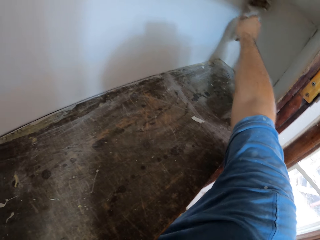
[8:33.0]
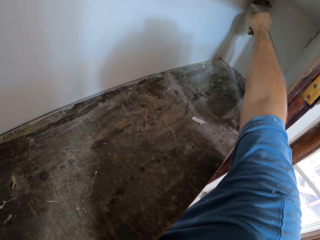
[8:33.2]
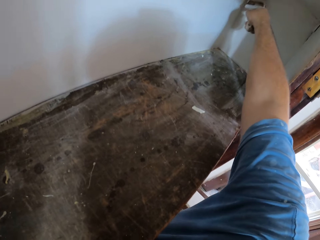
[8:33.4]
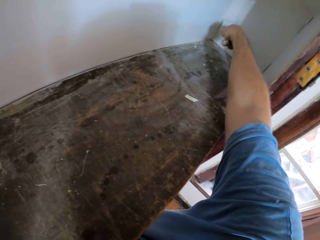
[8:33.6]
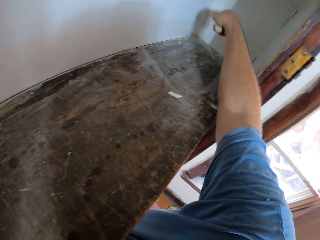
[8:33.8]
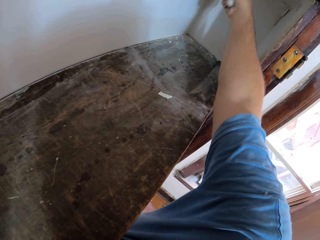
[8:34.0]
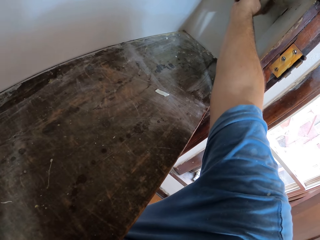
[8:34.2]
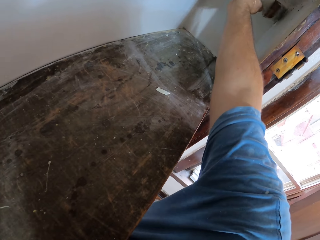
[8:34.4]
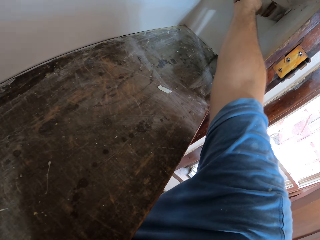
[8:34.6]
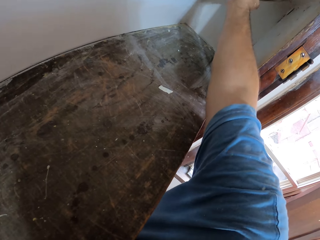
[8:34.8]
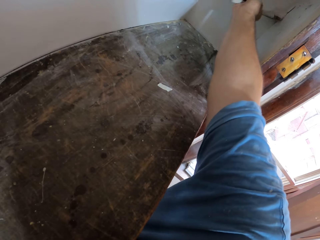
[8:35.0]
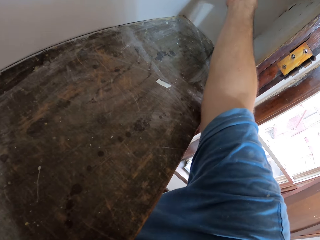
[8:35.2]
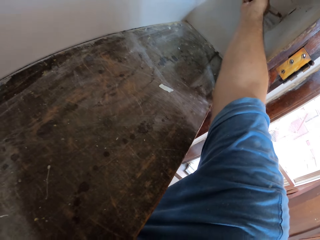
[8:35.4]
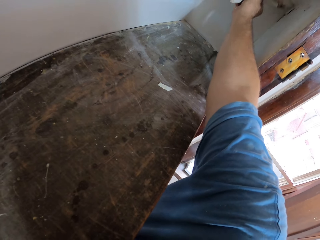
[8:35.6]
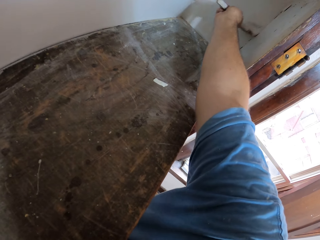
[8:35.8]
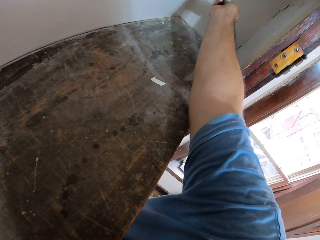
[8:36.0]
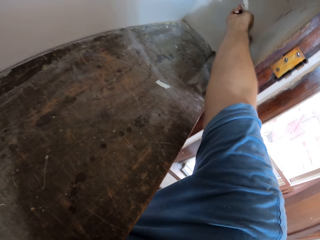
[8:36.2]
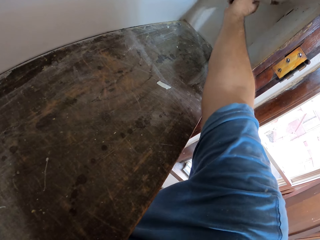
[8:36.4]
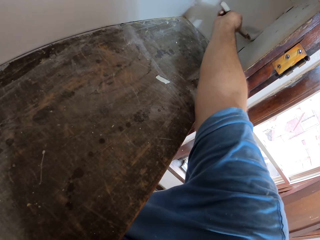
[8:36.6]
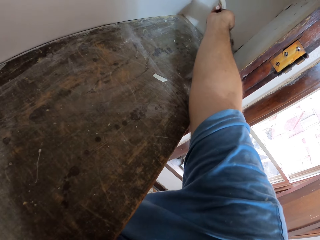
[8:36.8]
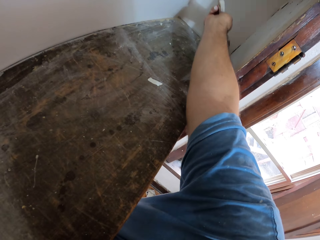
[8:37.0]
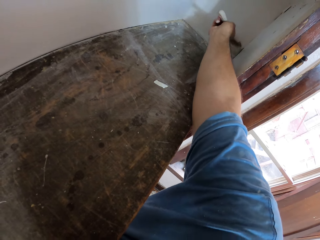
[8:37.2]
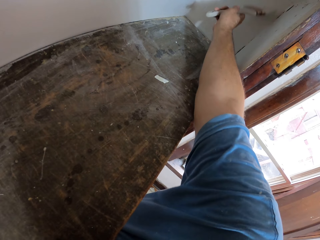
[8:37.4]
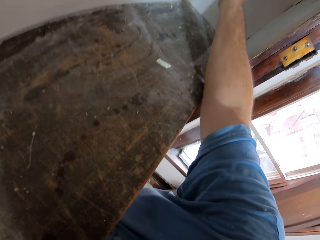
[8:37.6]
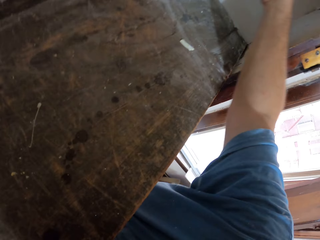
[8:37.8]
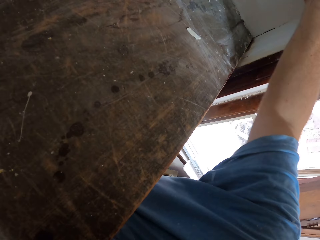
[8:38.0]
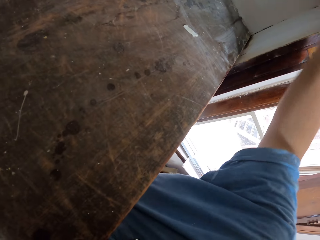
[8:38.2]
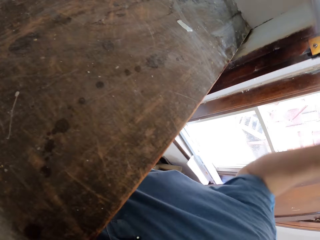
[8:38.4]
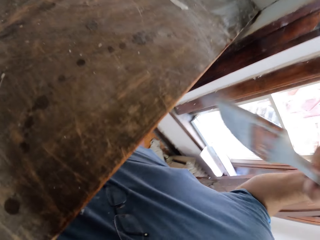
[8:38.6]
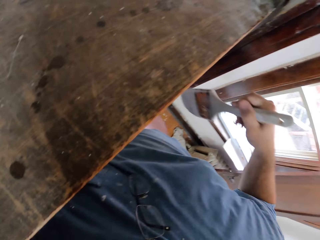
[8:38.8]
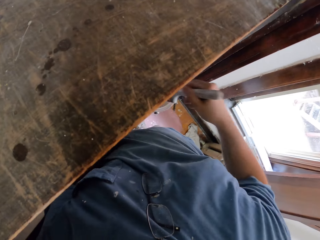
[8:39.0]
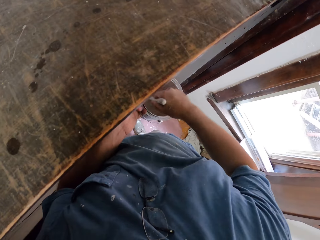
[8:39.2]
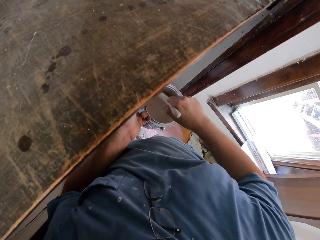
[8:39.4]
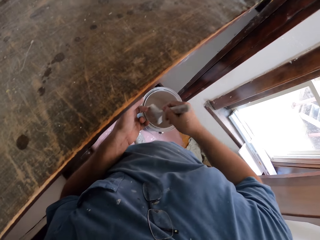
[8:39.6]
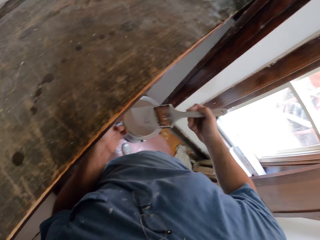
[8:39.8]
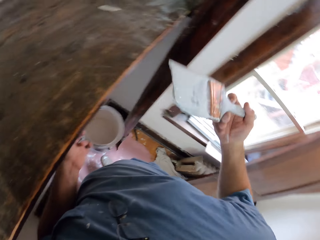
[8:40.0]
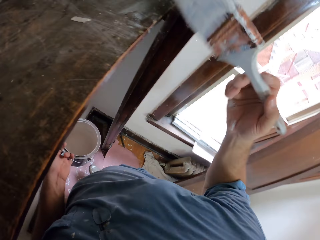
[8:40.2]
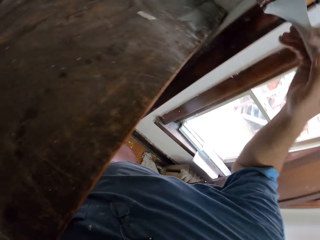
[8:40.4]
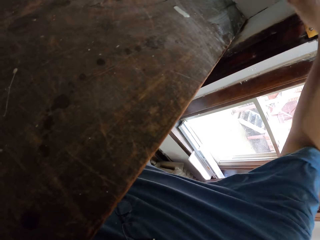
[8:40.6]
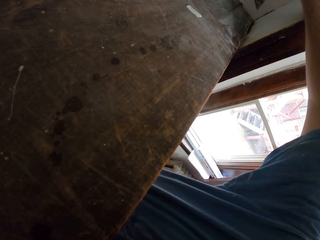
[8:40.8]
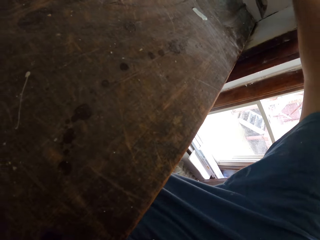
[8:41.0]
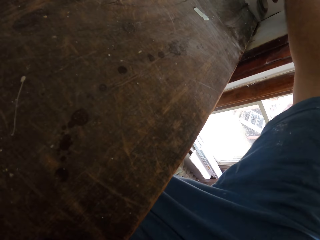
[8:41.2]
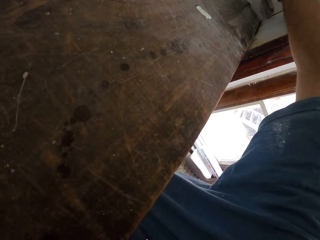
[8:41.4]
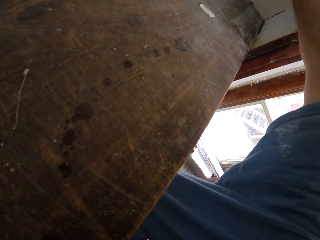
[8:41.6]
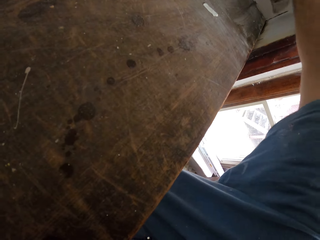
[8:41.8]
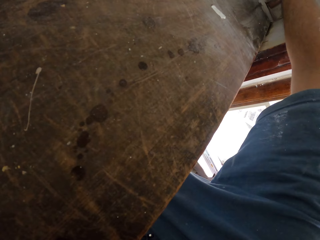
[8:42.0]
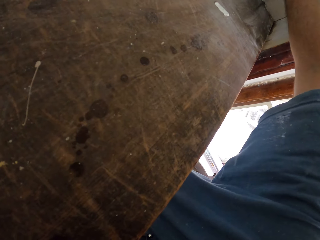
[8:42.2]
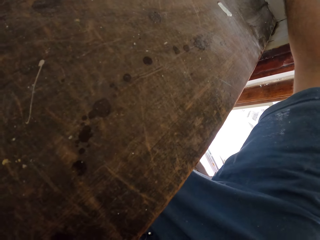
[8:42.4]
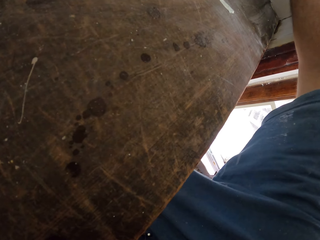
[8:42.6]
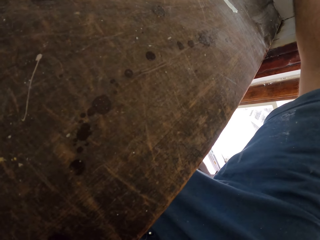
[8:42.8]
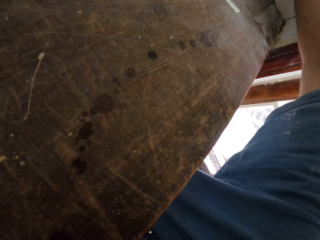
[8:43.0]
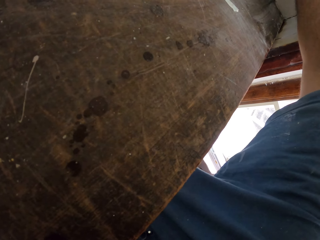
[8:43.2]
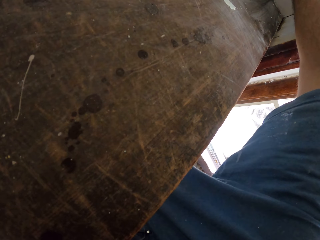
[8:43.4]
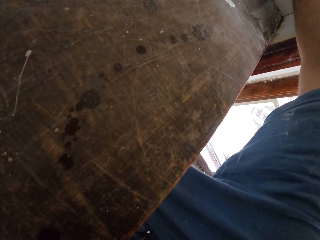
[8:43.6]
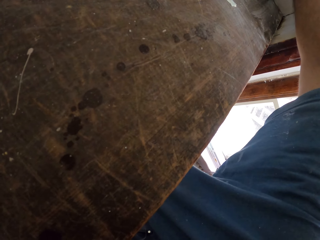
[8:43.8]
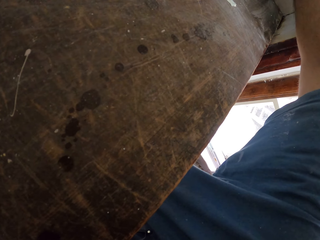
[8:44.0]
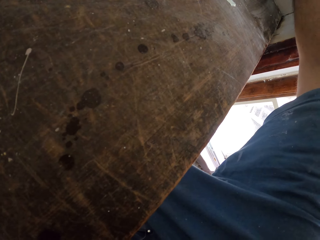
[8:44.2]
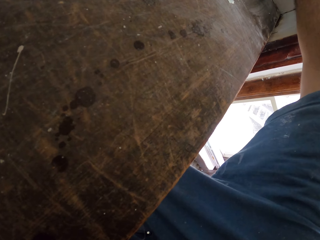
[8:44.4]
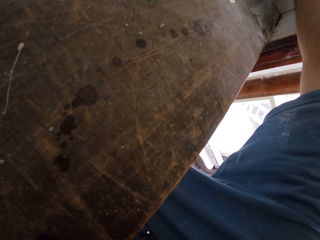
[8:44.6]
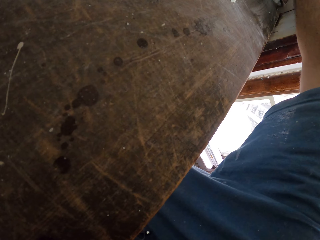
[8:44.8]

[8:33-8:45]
The camera wearer scoops paint from the aluminum paint bucket with the paint brush. They paint the closet wall.

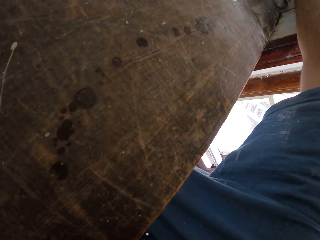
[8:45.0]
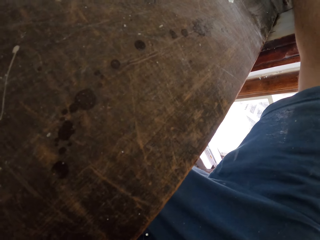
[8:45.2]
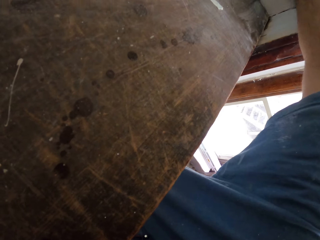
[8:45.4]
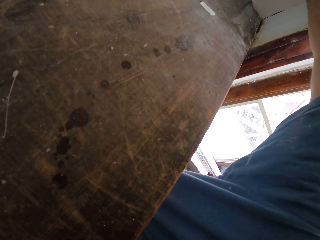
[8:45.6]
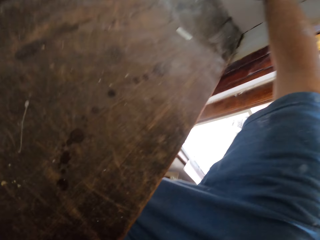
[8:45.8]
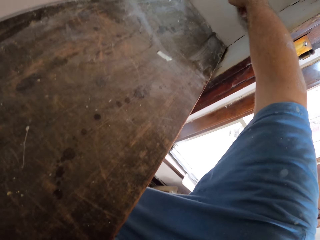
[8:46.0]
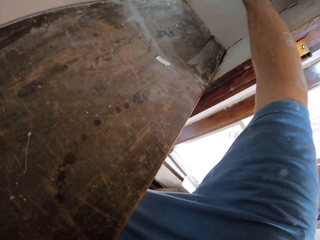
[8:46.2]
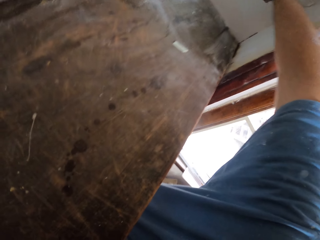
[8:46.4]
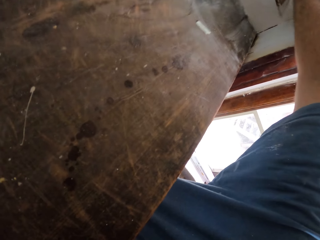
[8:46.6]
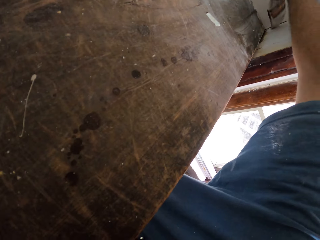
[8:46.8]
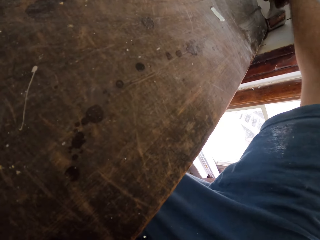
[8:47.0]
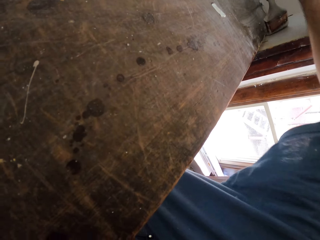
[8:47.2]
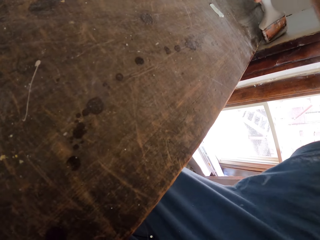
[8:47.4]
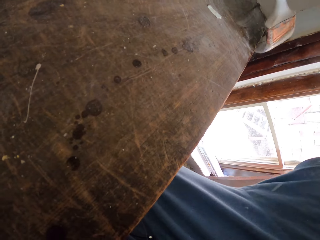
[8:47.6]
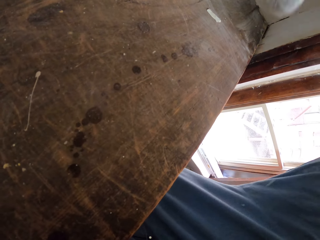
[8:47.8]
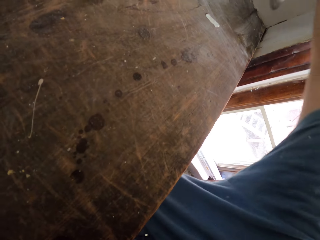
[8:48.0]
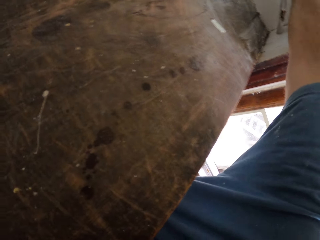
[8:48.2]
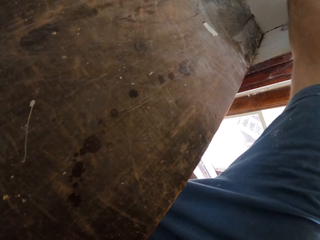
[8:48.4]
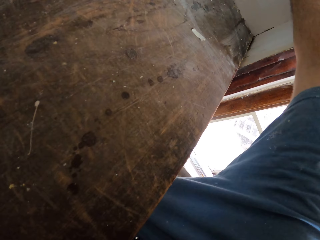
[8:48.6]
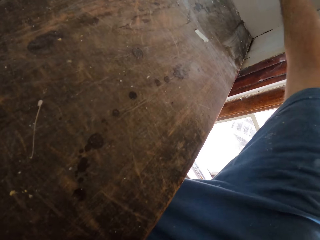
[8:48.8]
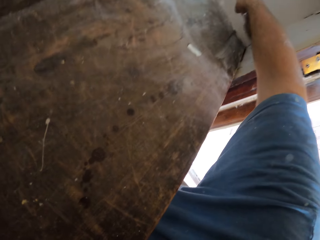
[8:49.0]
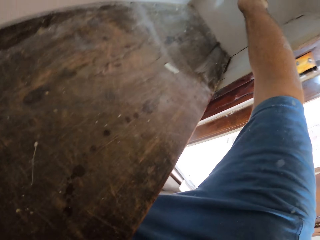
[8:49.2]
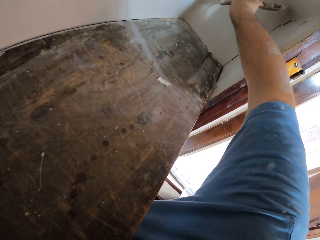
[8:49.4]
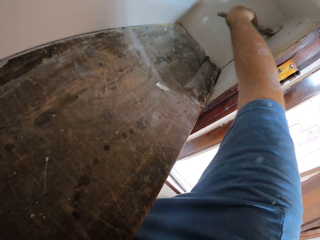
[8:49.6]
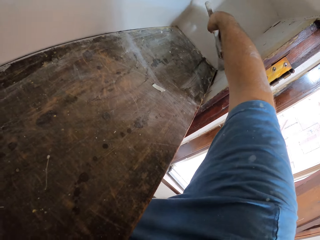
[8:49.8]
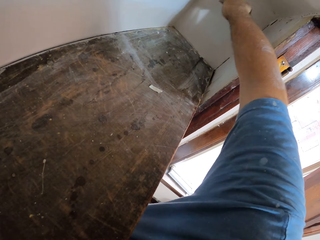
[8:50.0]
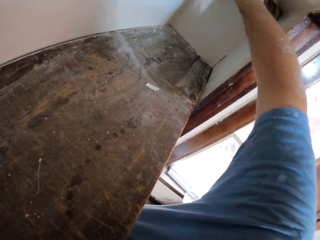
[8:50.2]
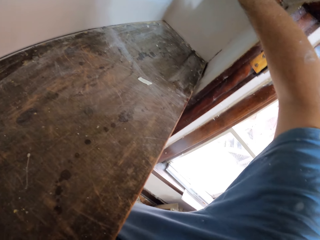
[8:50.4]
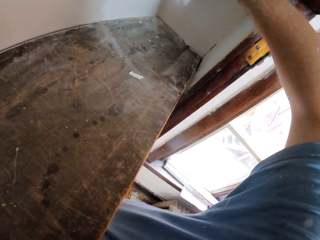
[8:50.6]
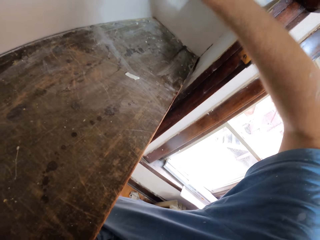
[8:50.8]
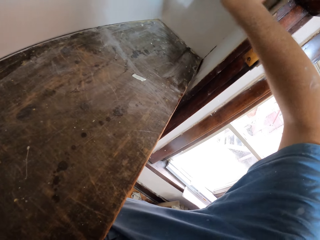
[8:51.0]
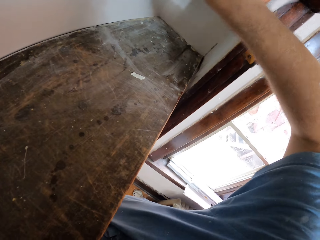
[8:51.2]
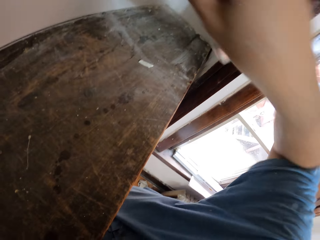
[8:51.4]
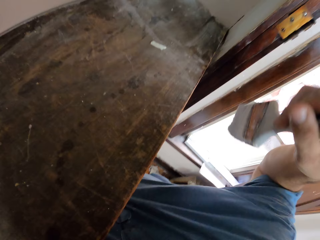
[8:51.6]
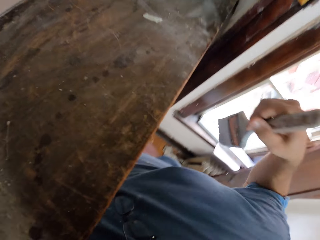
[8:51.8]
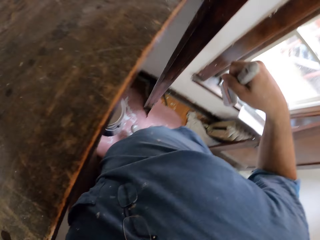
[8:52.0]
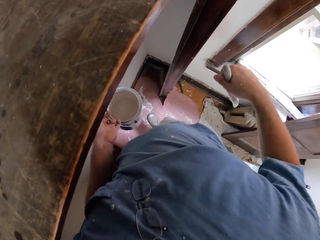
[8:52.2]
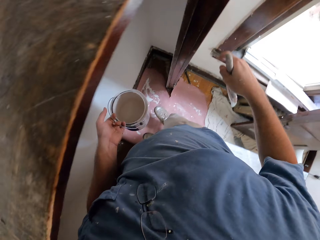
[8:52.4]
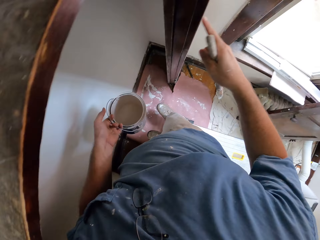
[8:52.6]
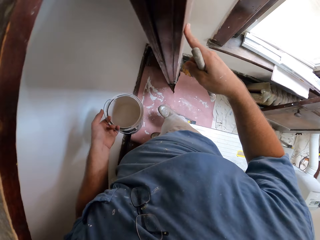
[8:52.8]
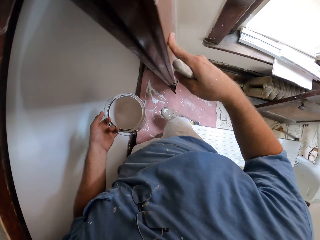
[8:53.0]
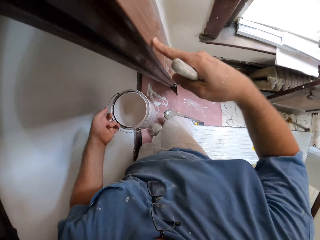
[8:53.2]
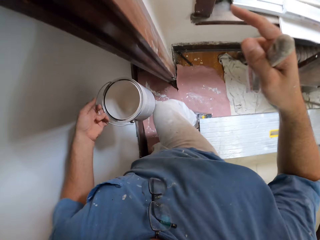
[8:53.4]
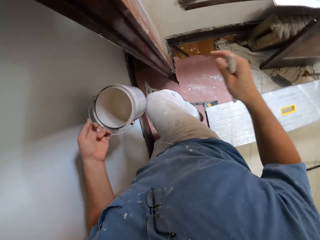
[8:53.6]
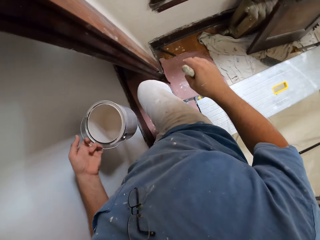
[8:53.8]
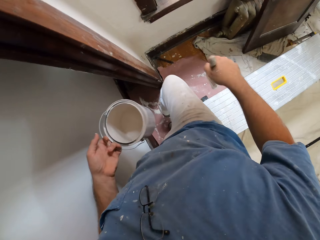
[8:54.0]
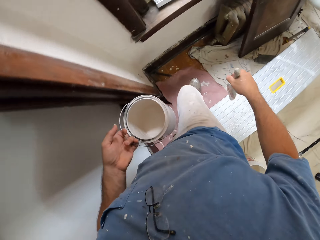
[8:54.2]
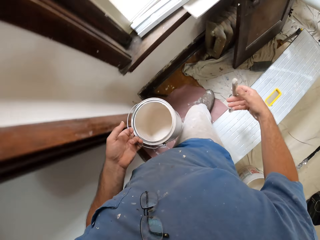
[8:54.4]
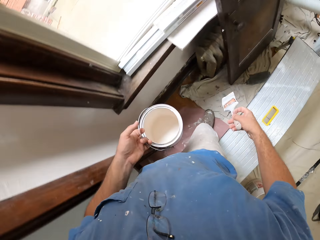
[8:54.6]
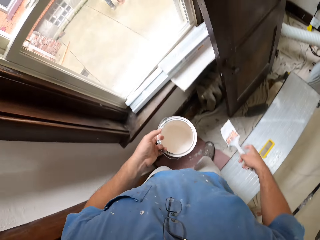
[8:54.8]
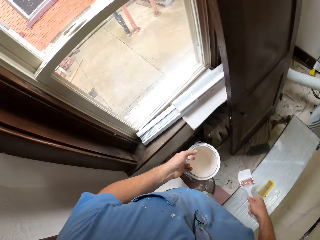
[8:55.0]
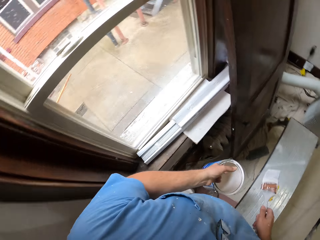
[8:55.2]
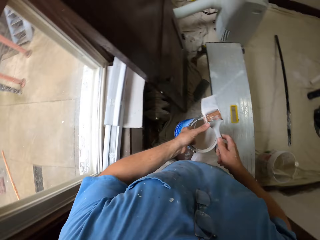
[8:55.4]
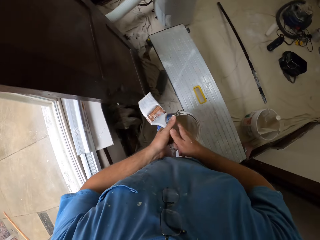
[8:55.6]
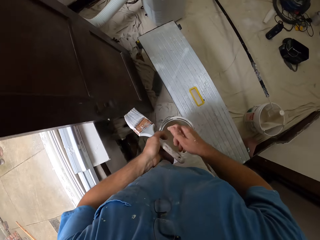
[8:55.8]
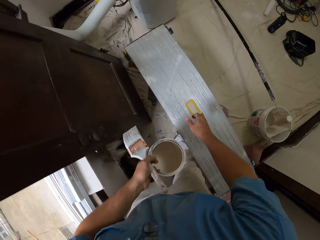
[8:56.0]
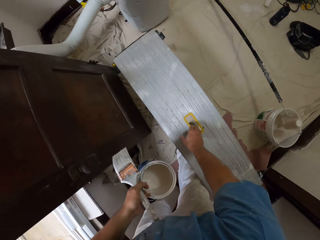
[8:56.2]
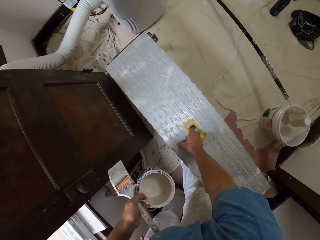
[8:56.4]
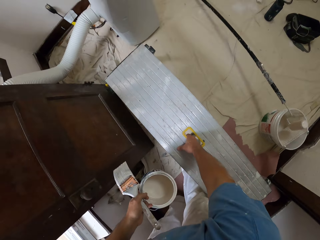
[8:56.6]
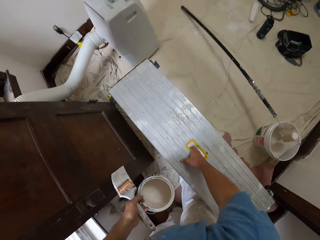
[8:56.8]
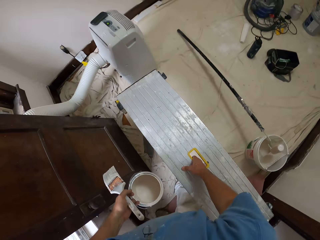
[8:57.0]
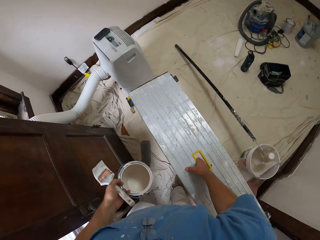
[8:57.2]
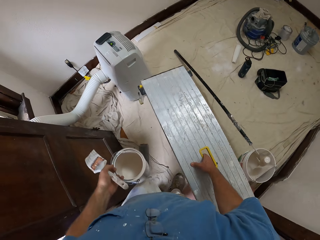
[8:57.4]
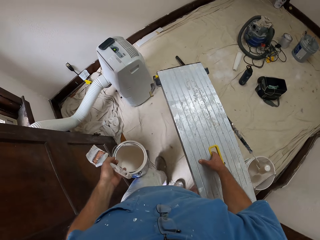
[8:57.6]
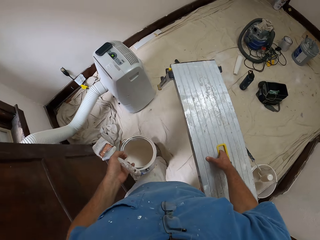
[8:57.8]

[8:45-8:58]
The camera wearer stops painting the closet. He touches the door frame with a finger. He steps down from the folding step stool. He walks around the room. He passes the paint brush to his left hand. He picks up the folding step stool with his right hand. He carries the bench.
